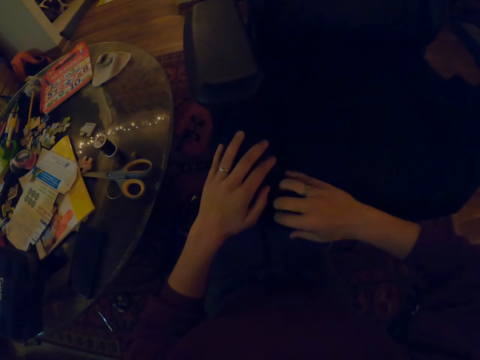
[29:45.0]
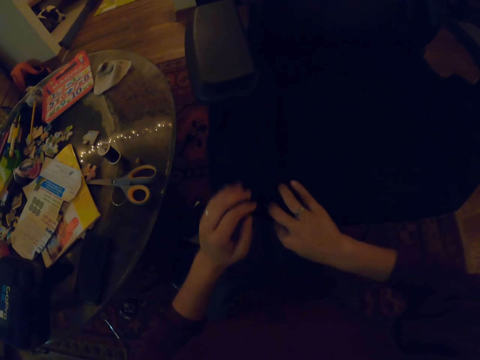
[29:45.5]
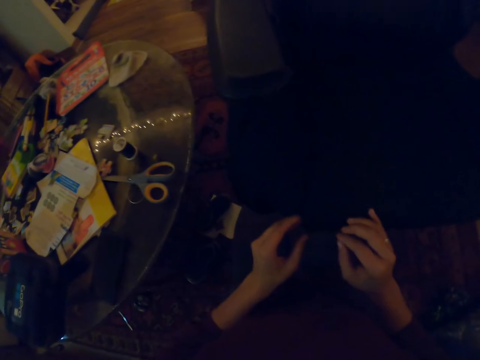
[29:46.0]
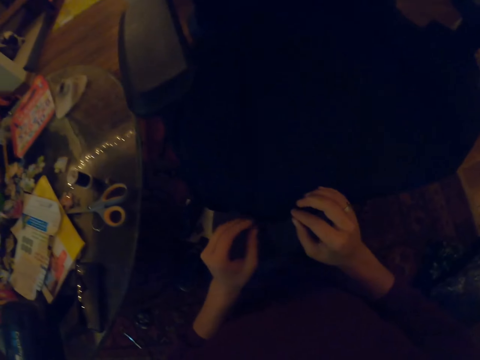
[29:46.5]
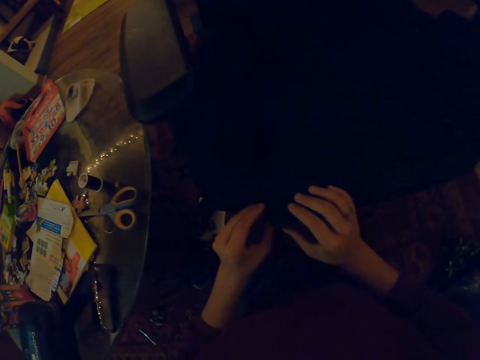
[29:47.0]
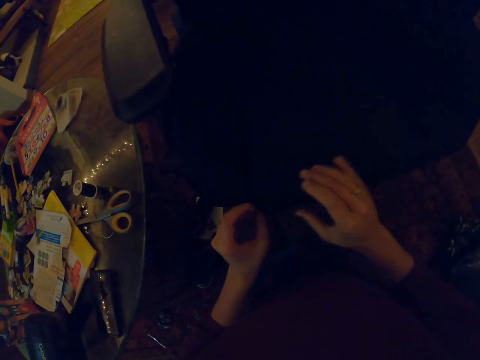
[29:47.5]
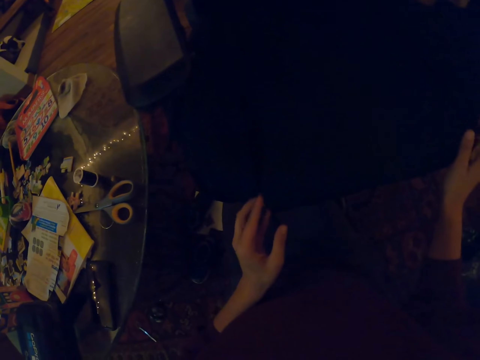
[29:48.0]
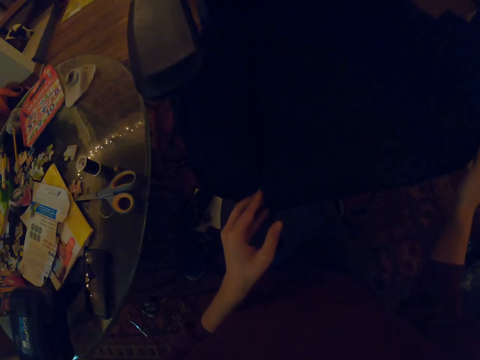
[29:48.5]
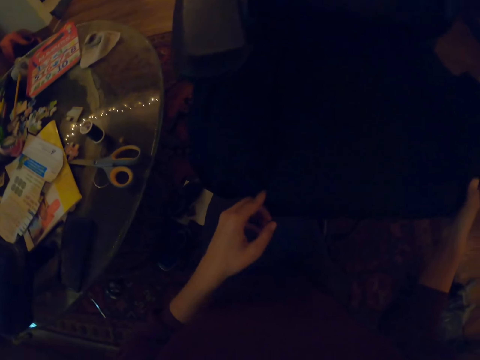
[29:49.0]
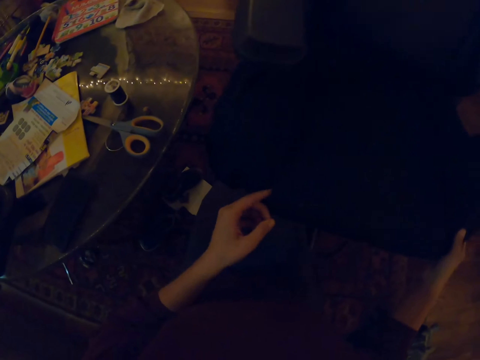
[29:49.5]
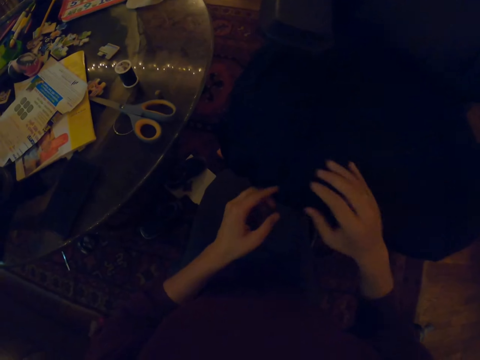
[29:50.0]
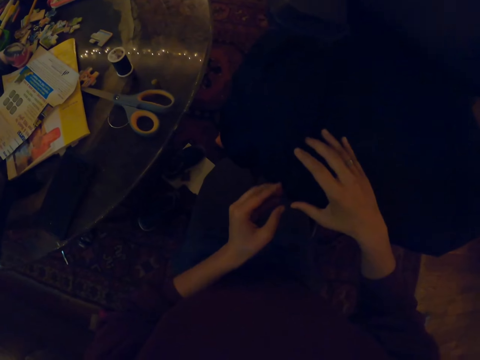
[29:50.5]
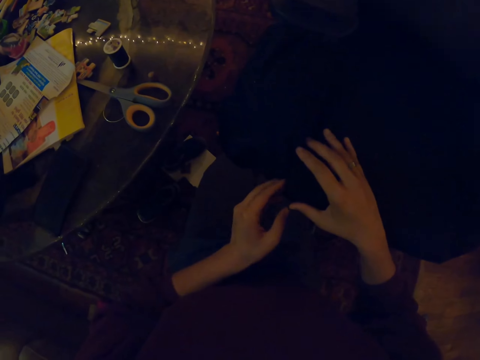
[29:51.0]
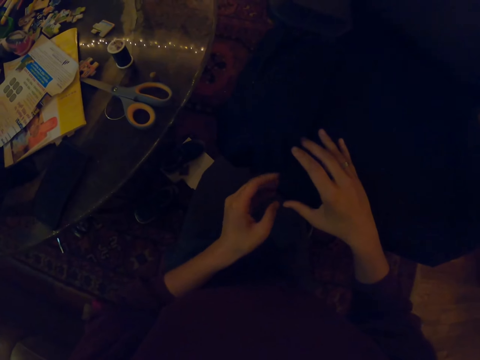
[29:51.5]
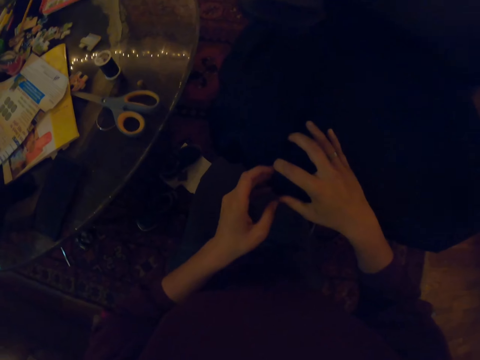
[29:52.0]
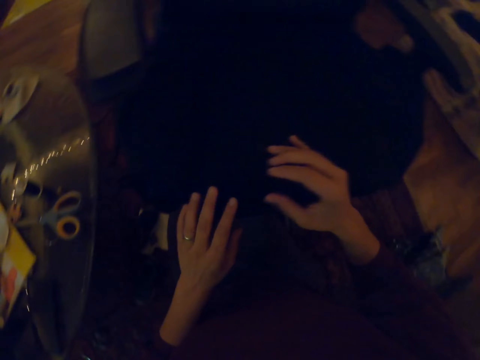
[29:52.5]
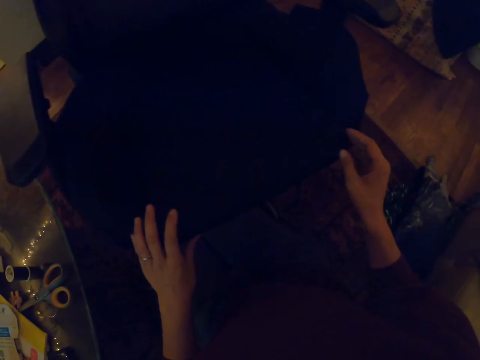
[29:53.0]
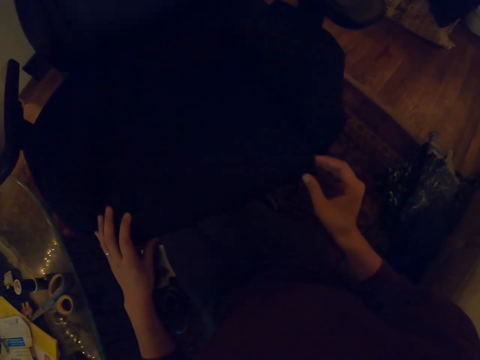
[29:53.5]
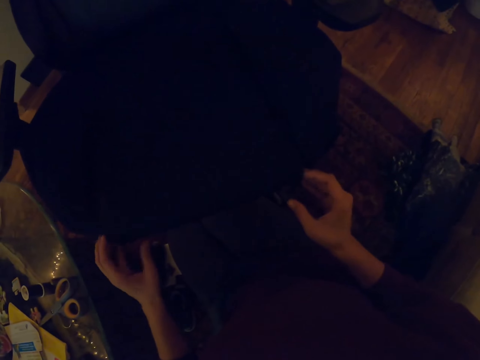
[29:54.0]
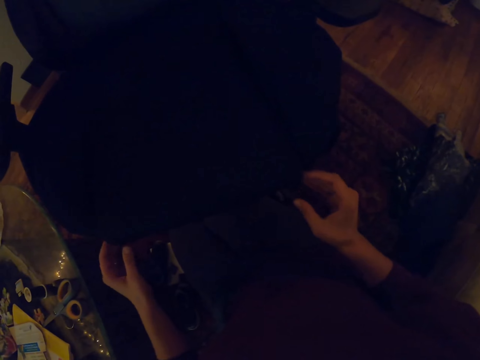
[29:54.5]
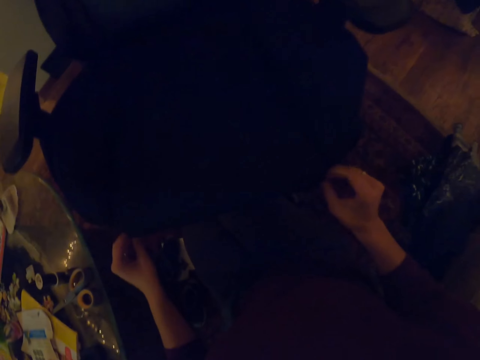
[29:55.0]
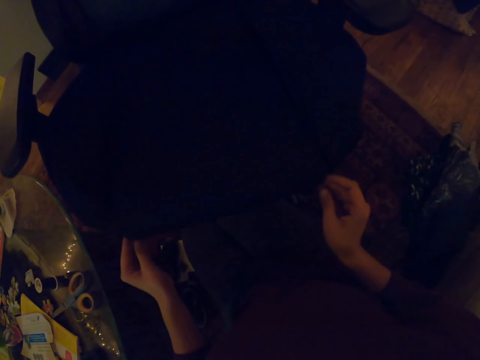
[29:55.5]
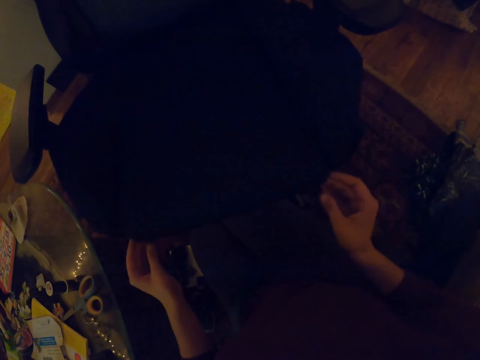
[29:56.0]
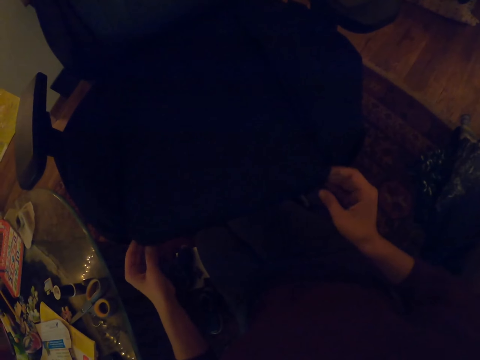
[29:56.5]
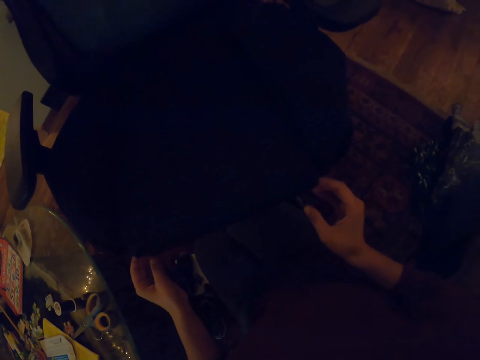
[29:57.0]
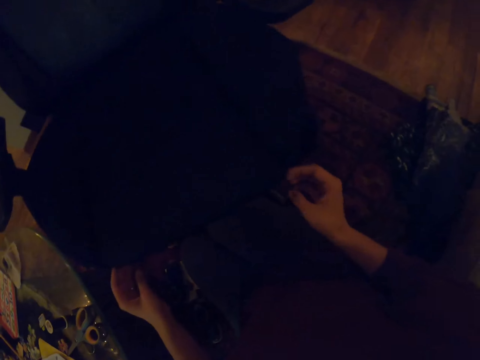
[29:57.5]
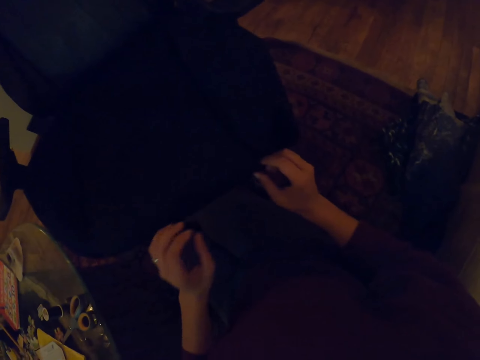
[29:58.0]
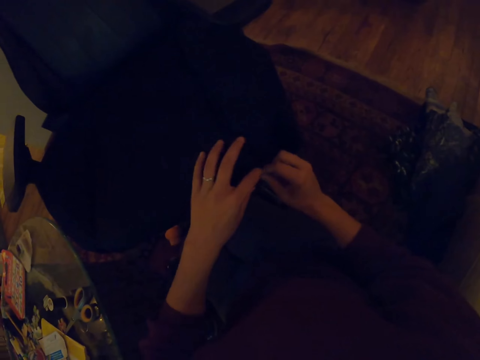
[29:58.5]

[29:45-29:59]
The camera wearer feels the texture of the fabric. They tuck the fabric into the chair with the left hand. They tuck the fabric into the chair with both hands.

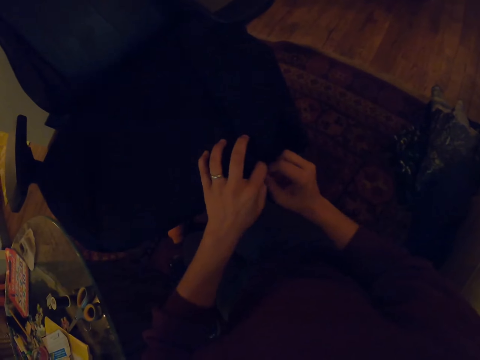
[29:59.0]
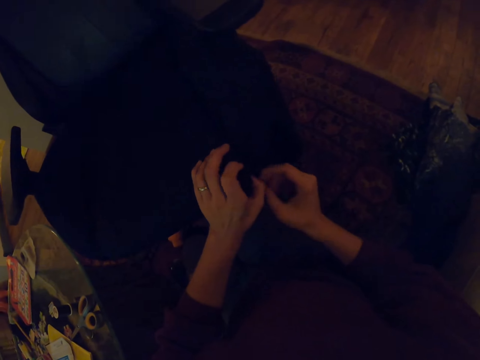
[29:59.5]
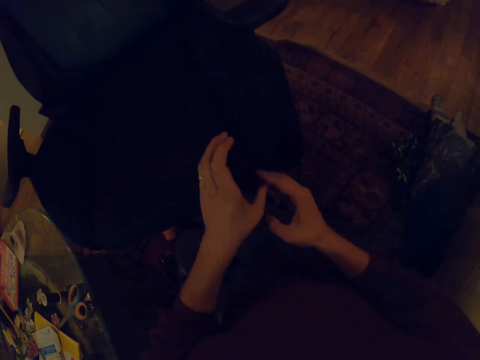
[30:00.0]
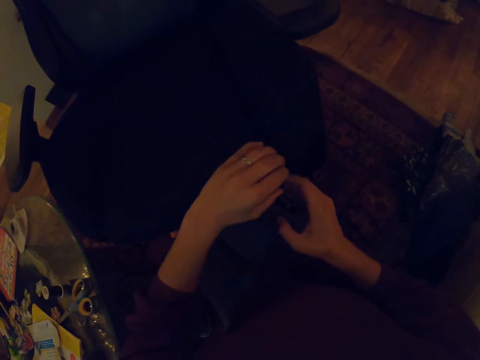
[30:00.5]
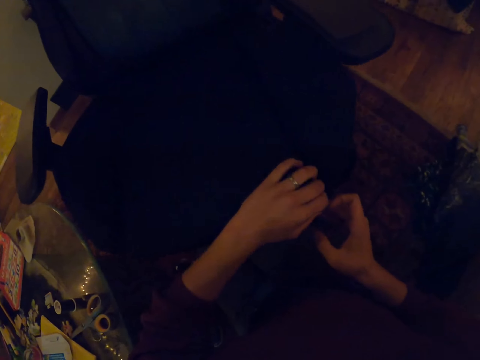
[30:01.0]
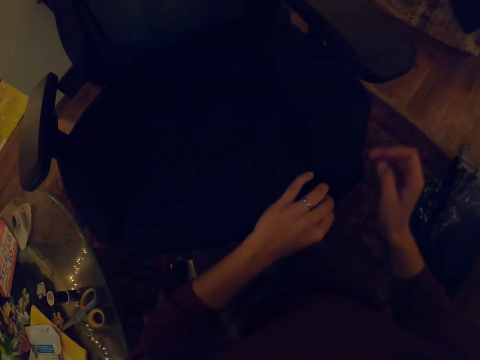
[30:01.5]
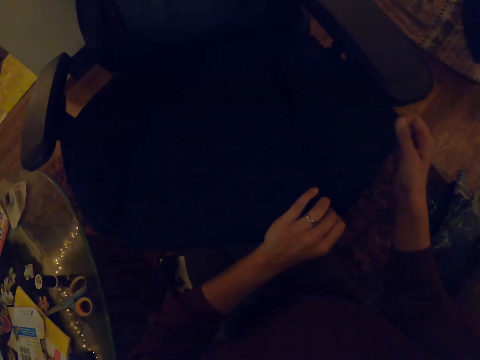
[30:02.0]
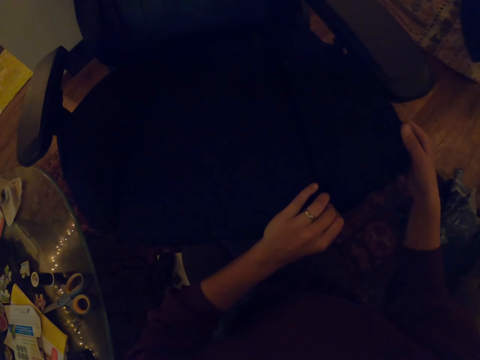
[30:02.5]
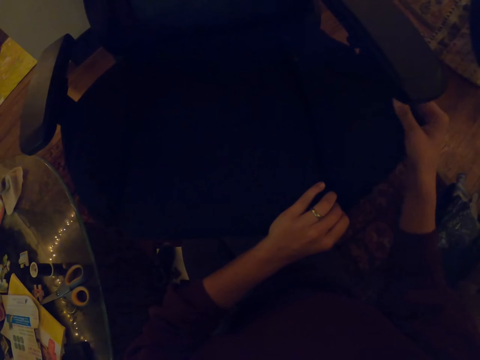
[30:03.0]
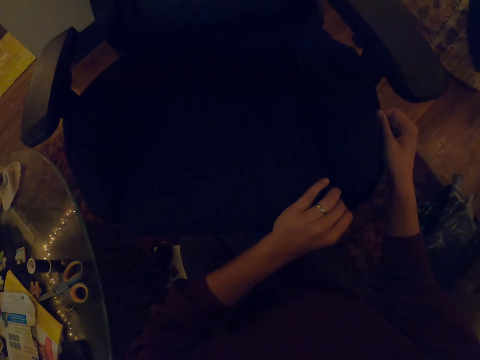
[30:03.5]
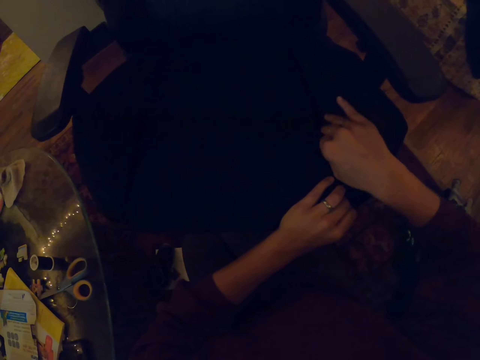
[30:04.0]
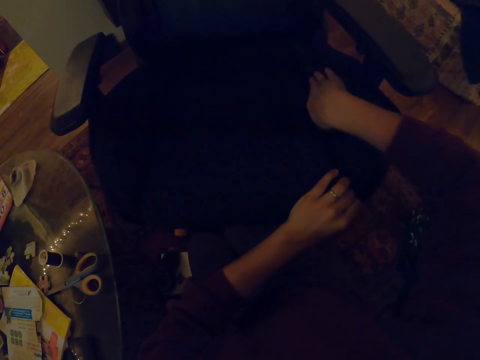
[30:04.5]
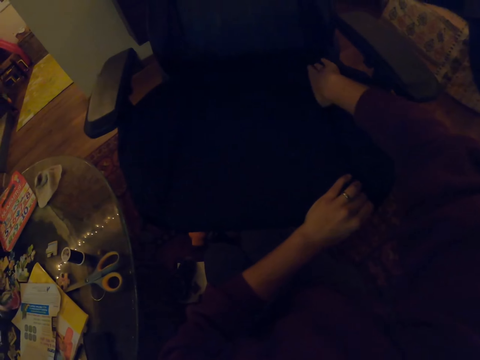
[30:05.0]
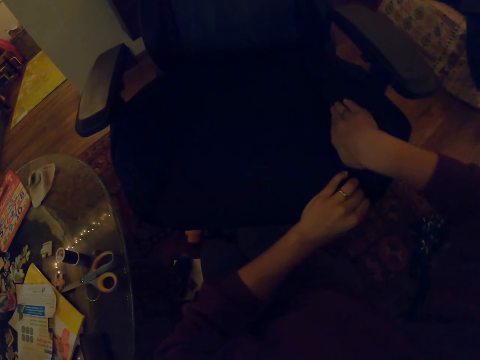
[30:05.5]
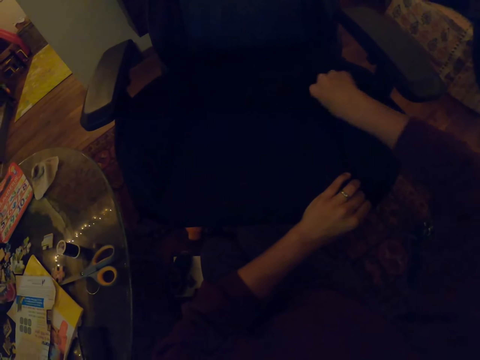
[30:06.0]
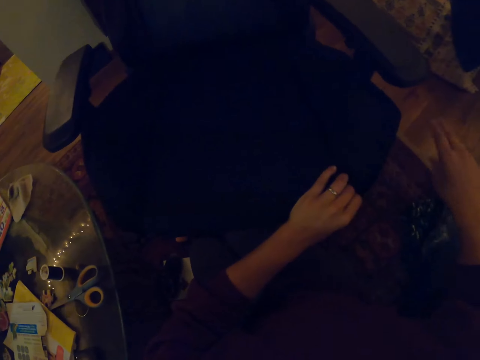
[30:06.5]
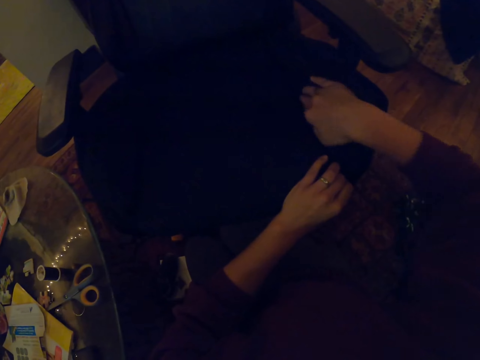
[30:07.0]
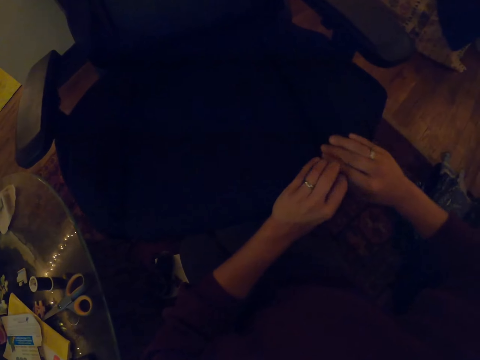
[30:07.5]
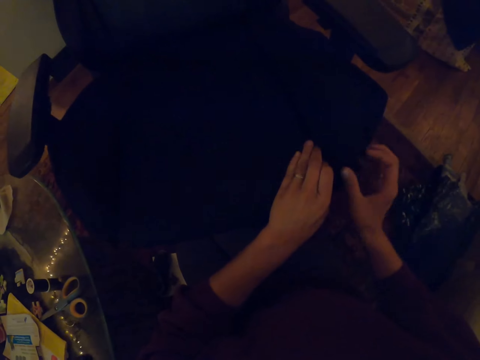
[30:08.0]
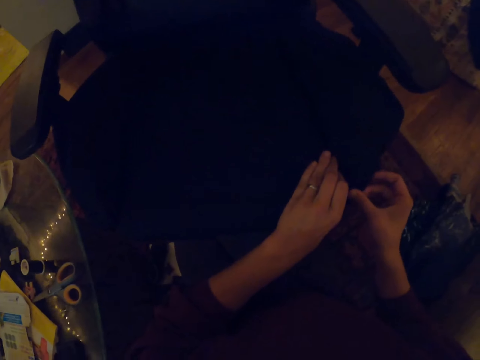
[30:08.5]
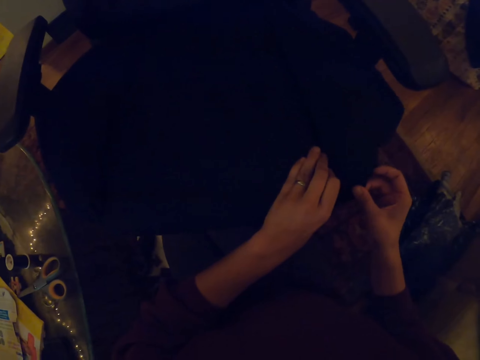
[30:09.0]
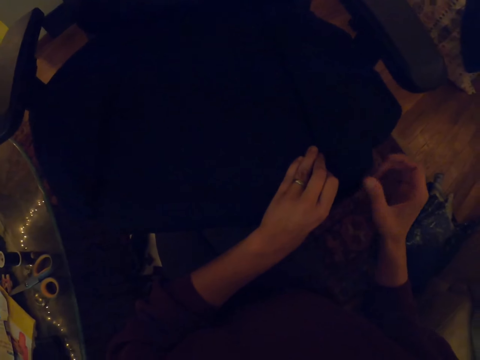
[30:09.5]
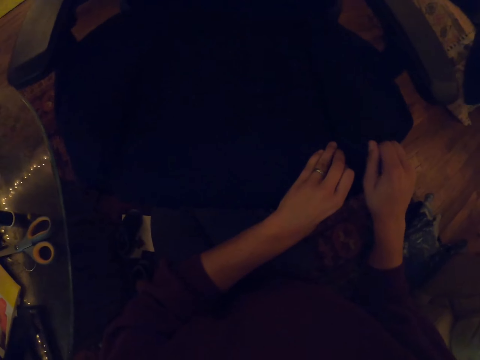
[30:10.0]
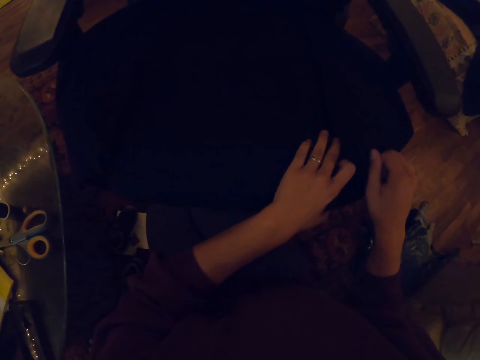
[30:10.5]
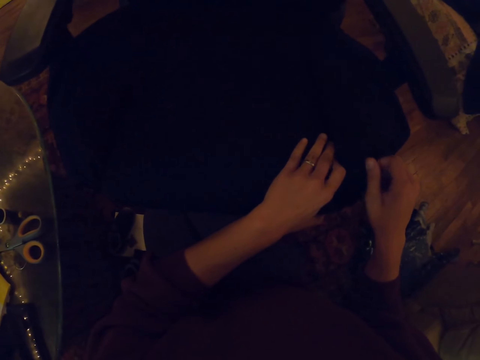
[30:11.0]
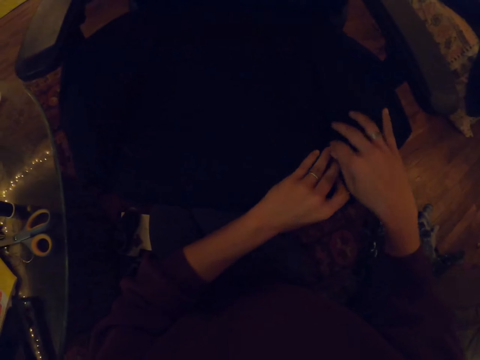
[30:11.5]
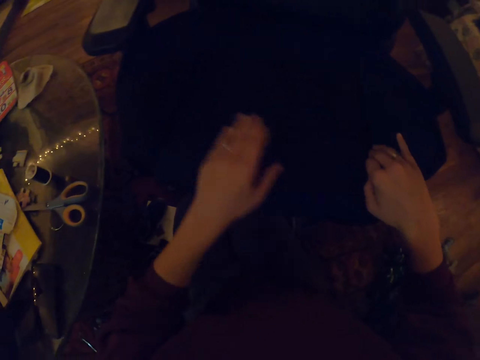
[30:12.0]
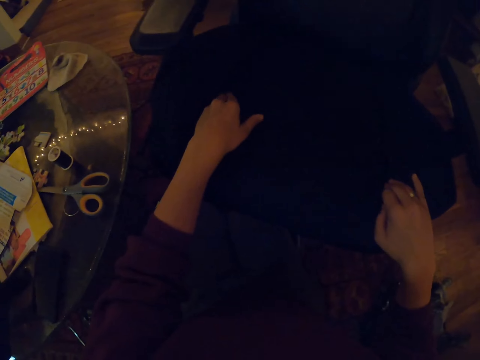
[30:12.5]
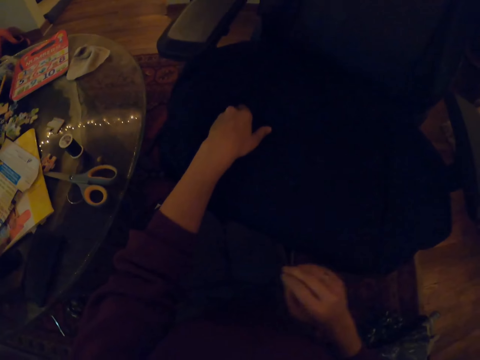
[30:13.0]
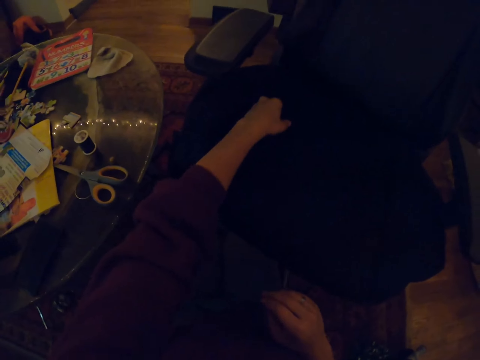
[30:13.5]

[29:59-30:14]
The camera wearer raises a fabric with the right hand. They align the fabric with the right hand. They remove dirt on the fabric. They align the fabric with the right hand. They adjust the fabric of the chair. They insert the right hand into the chair. They insert the left hand into the chair.
